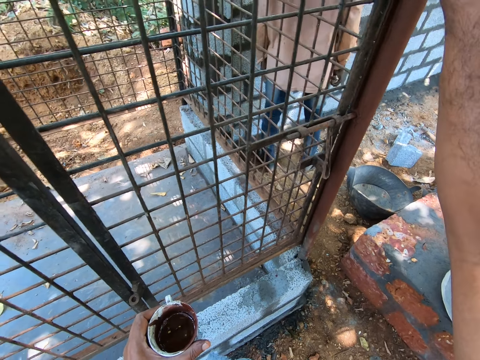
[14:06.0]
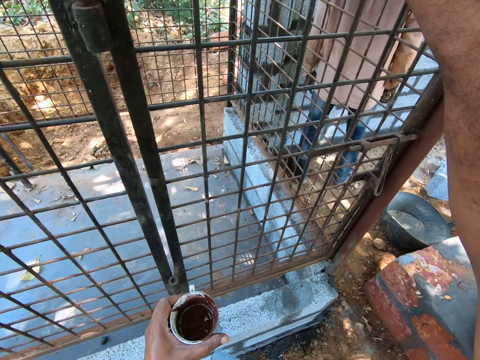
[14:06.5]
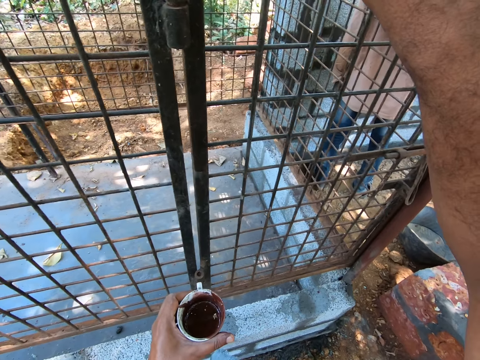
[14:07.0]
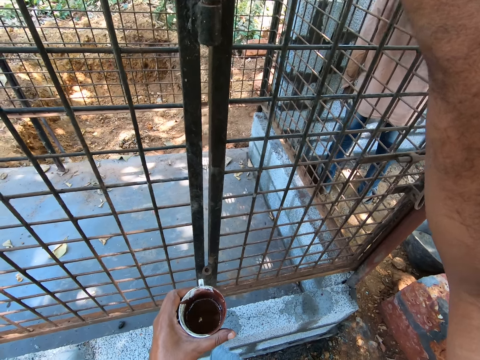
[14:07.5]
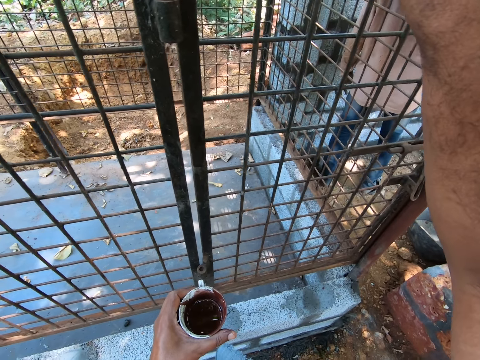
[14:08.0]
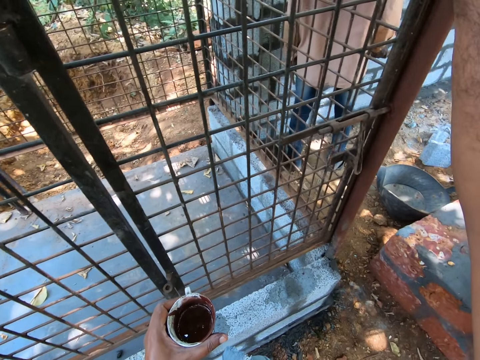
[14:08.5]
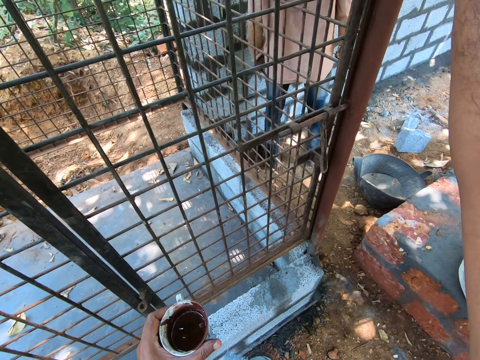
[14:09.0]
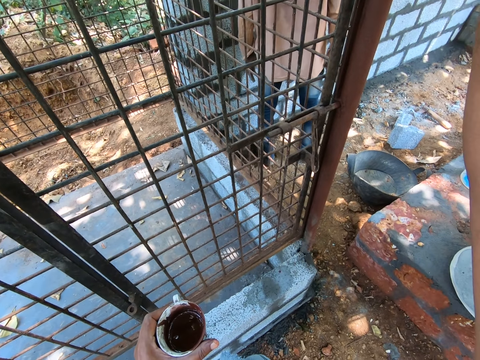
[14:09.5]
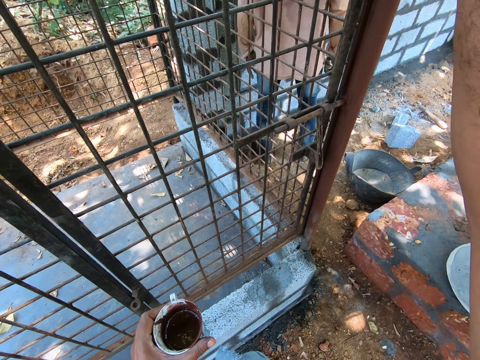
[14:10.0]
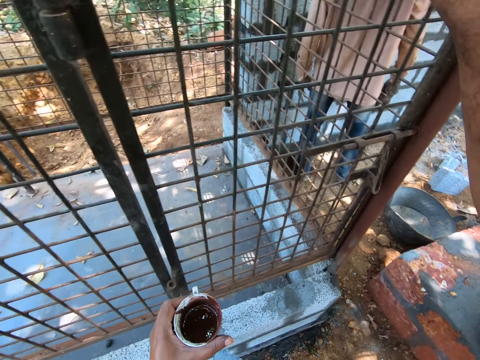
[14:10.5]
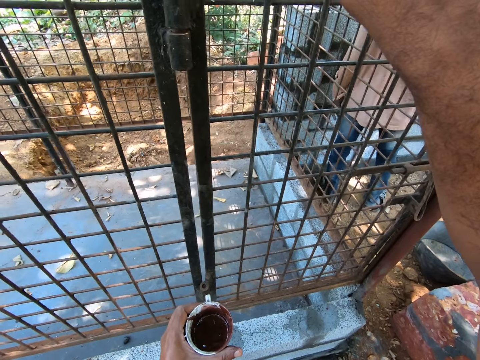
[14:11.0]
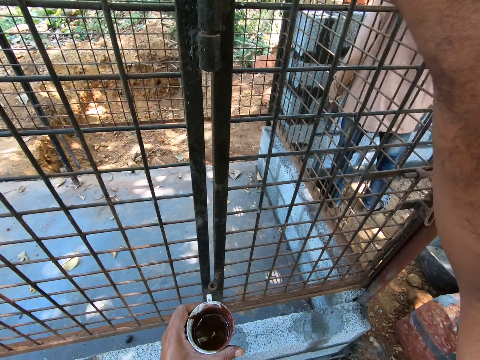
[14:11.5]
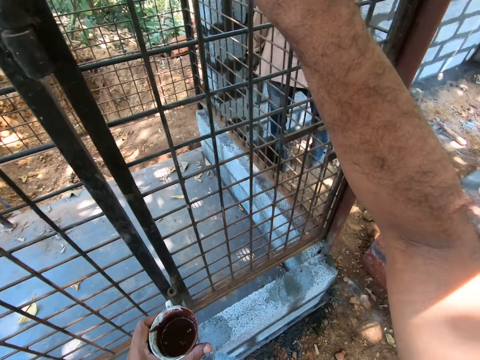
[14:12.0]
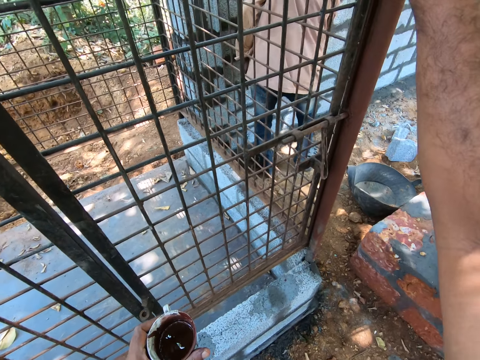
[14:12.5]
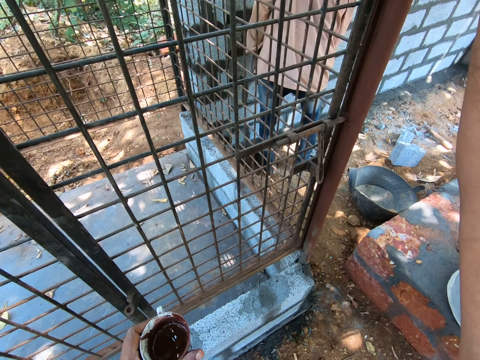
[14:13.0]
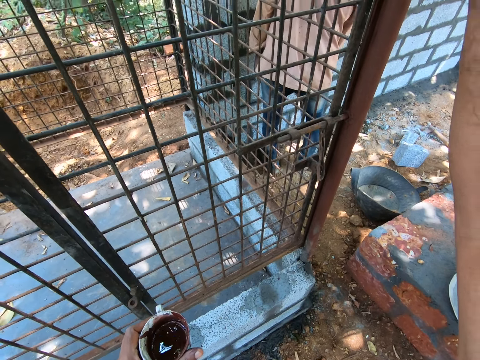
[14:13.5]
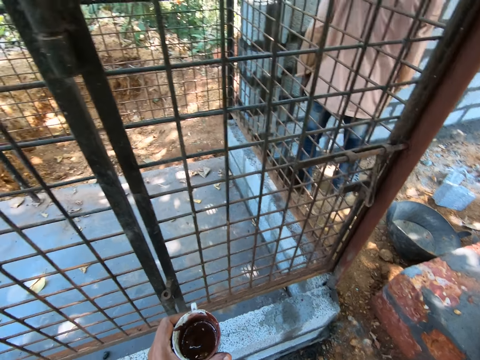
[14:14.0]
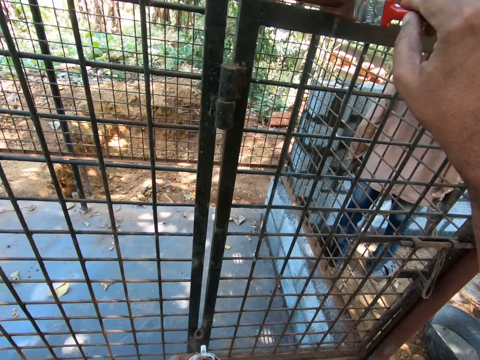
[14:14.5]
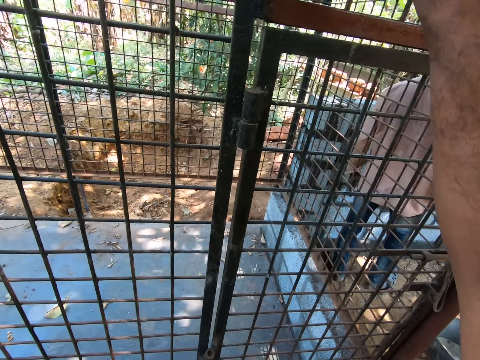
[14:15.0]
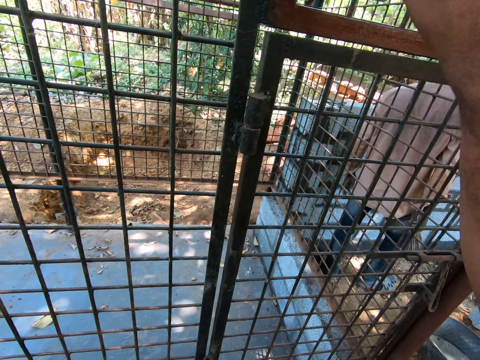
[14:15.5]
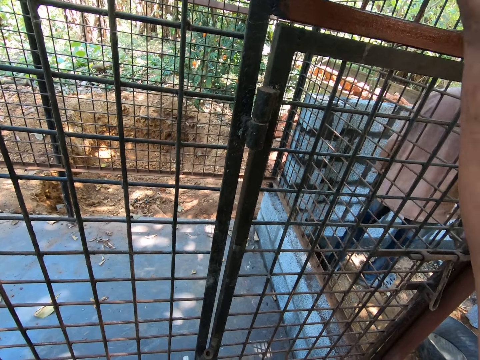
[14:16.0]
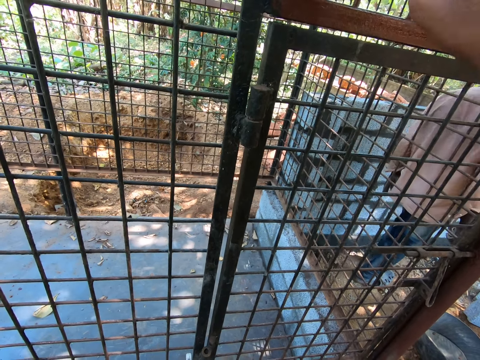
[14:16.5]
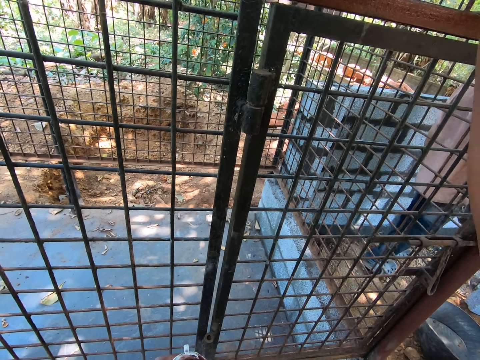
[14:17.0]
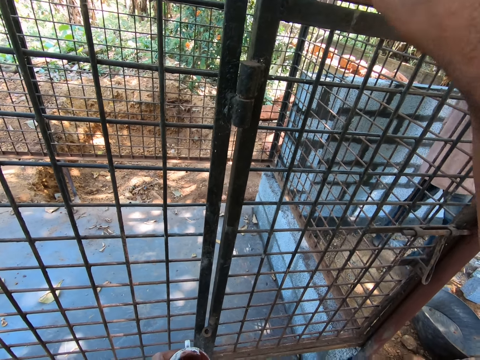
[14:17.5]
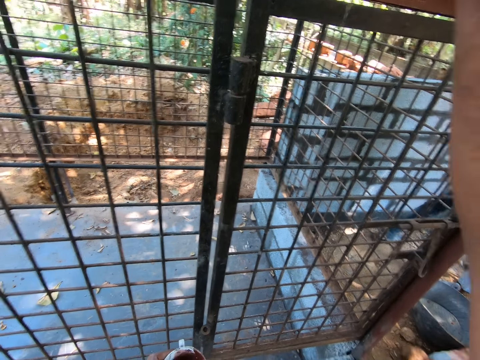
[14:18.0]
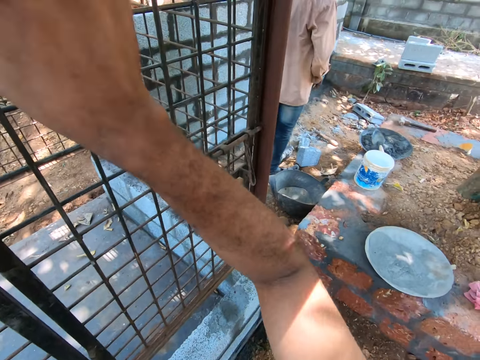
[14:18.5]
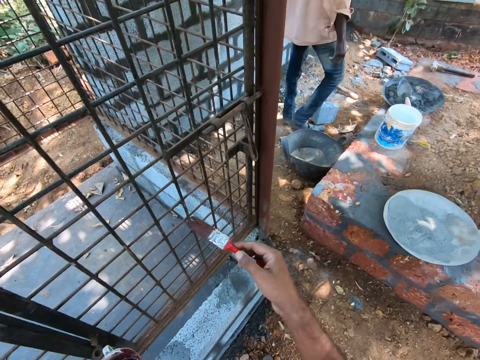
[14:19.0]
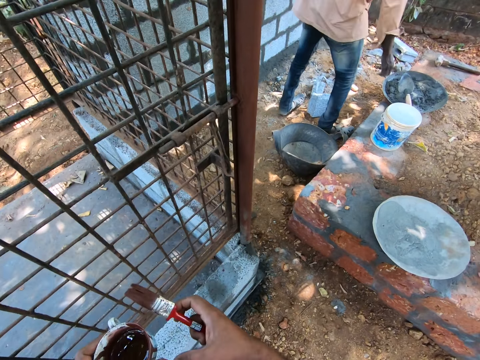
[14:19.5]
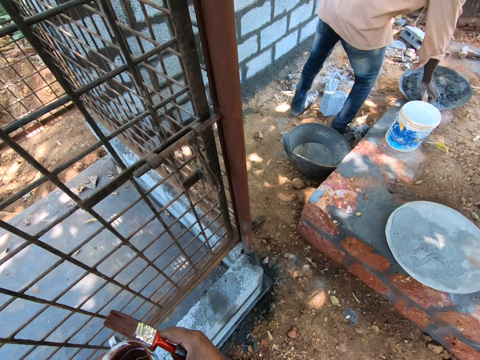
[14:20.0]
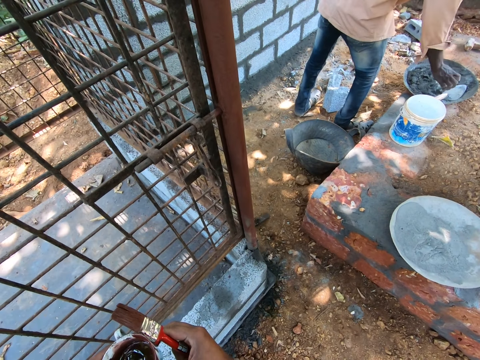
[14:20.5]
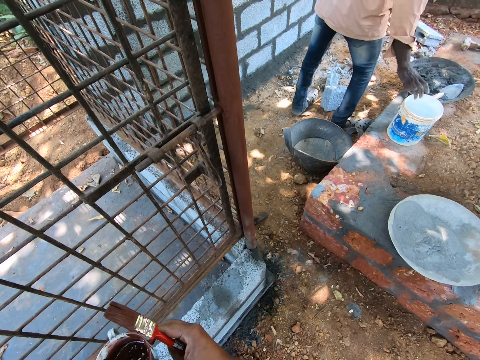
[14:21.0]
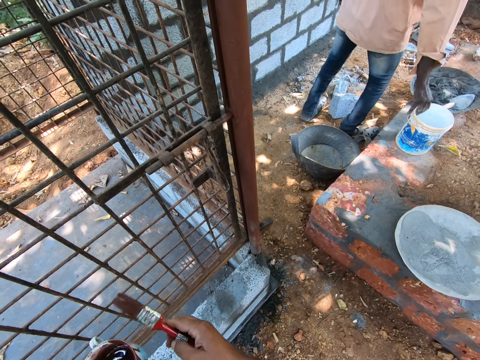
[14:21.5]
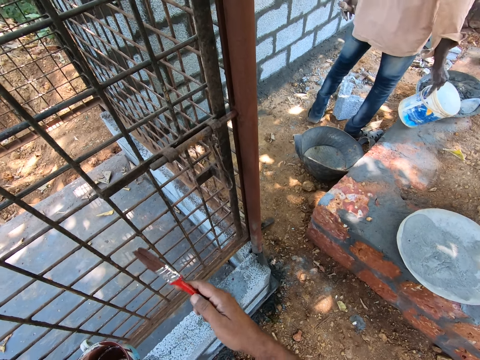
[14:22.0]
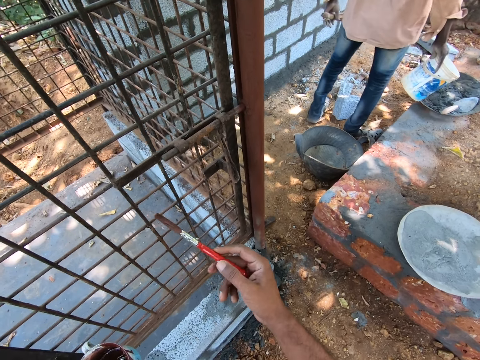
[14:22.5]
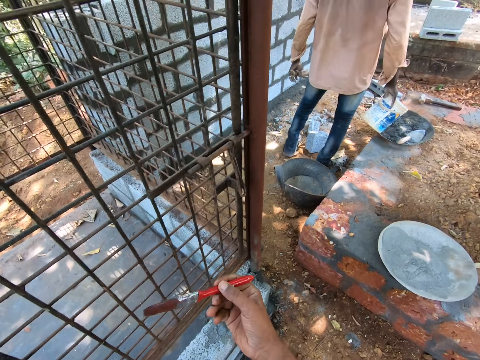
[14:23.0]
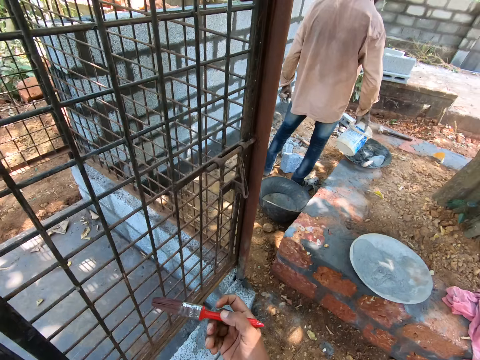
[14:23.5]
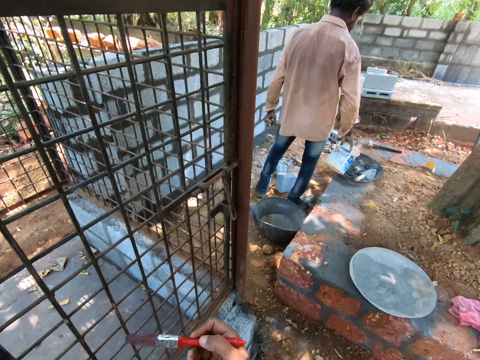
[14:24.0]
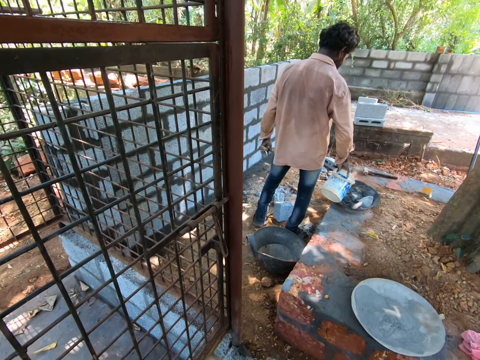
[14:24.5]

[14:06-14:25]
The camera wearer looks around. They hold a cup with both hands. They adjust the paintbrush in the hand.

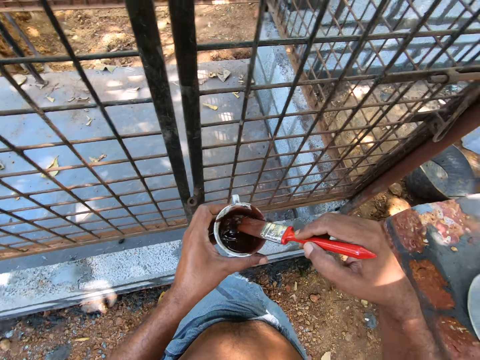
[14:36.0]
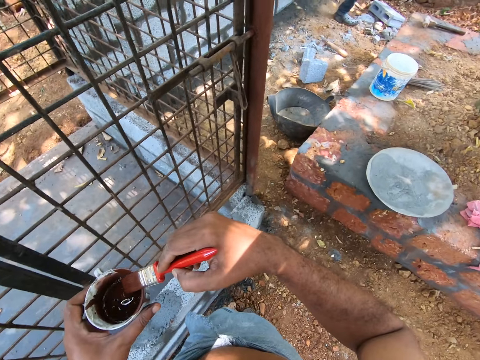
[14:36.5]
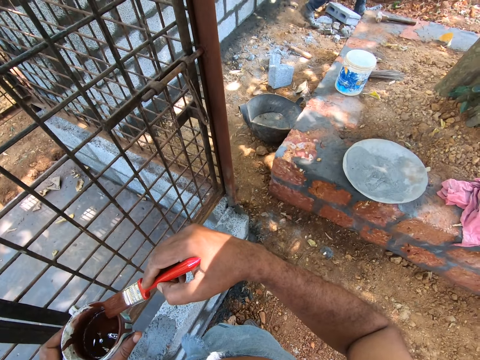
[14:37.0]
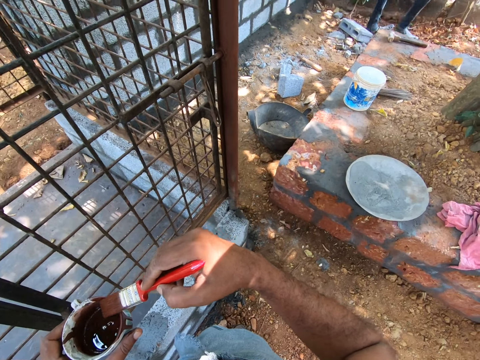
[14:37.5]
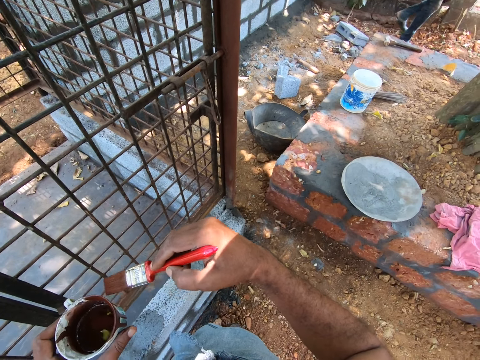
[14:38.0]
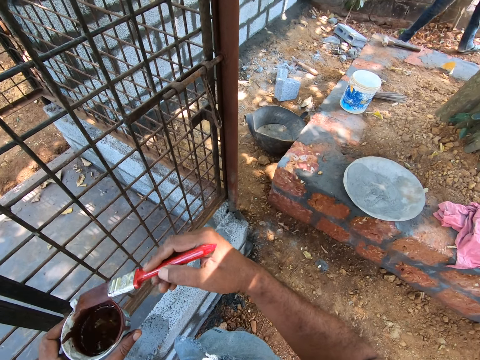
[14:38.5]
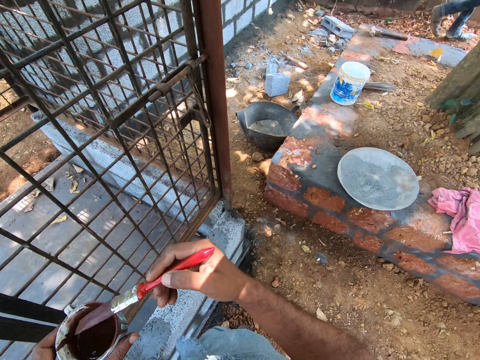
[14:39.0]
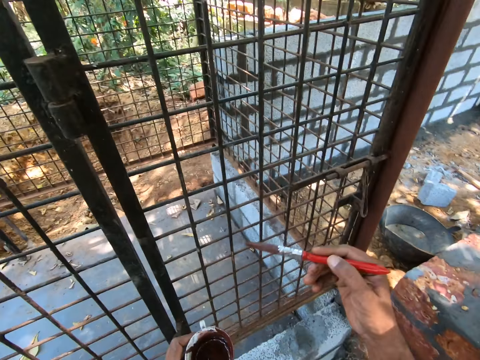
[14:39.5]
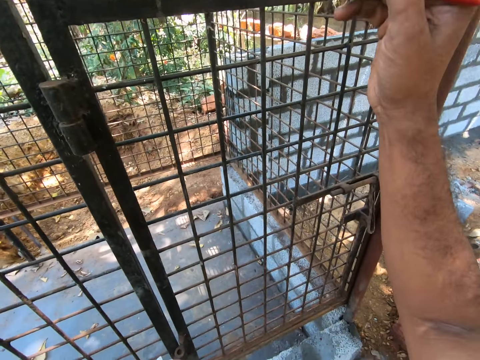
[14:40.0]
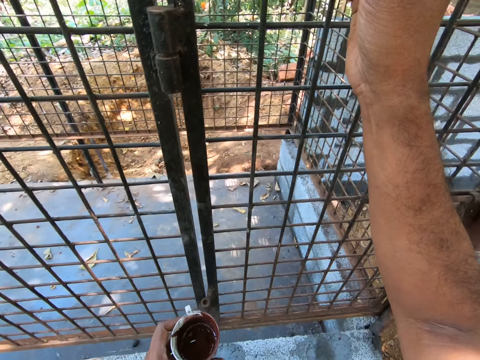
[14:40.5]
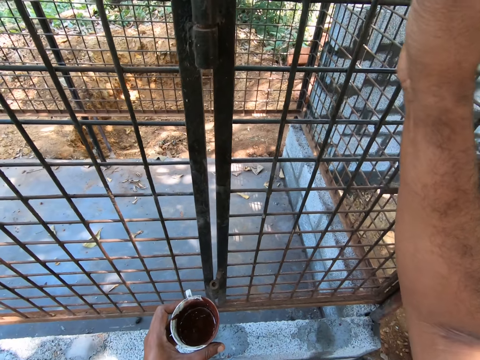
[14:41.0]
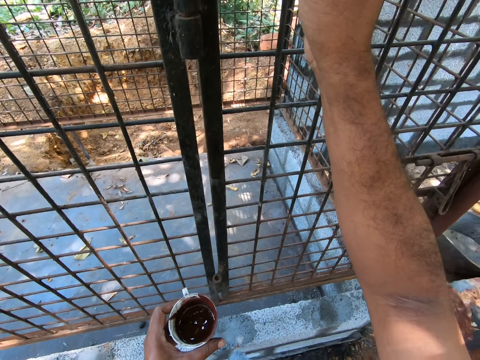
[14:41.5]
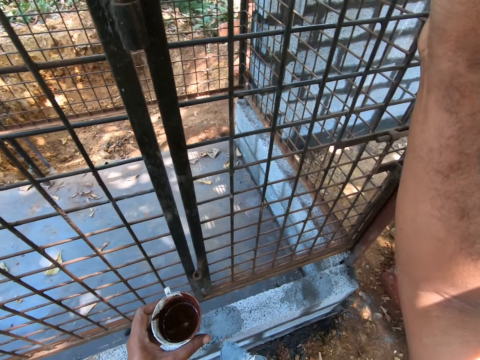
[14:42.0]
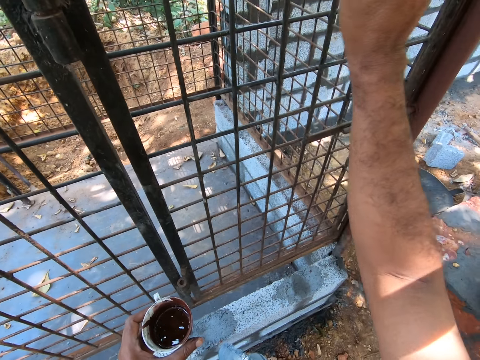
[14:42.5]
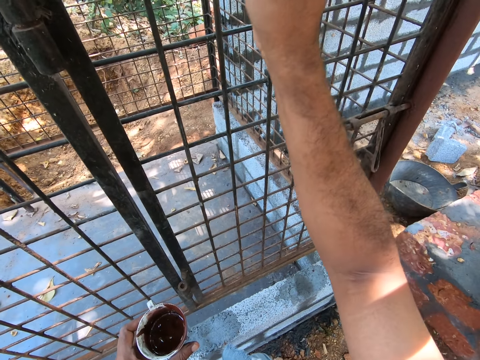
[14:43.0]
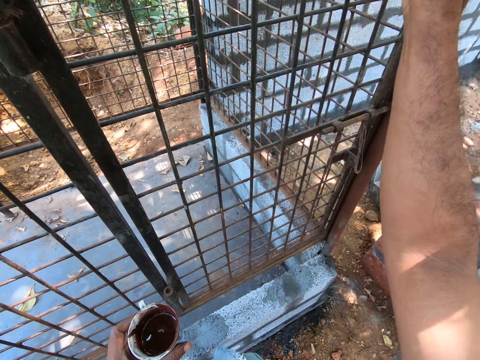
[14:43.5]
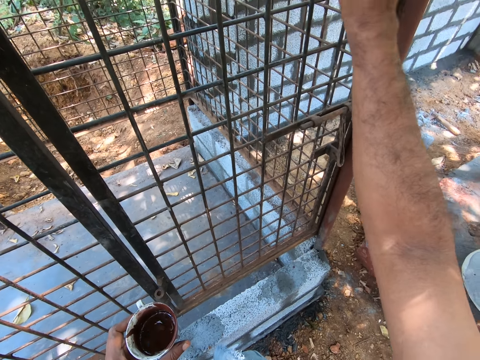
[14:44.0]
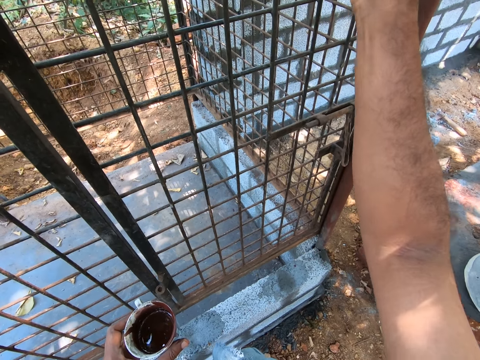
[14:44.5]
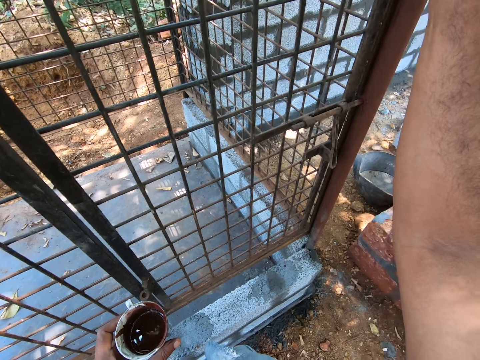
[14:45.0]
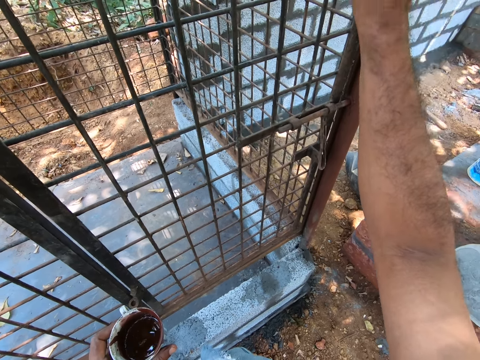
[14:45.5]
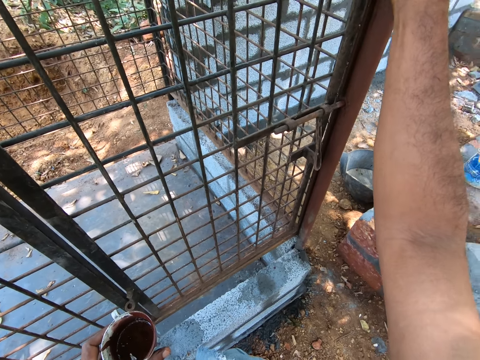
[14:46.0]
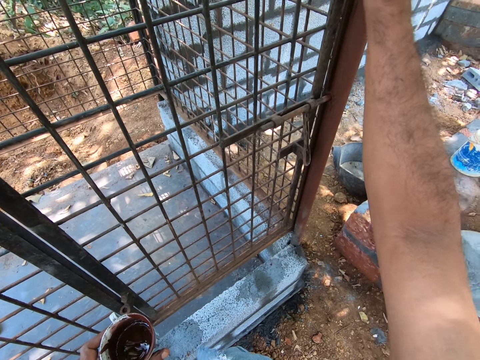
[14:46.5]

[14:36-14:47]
The camera wearer dips the paintbrush in the paint. They wipe the paintbrush on the cup. They paint a door using a brush.
